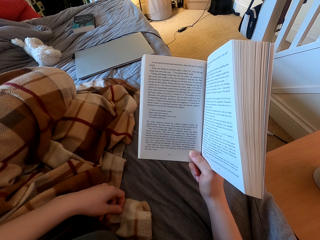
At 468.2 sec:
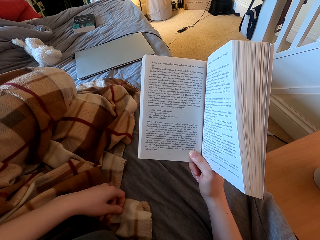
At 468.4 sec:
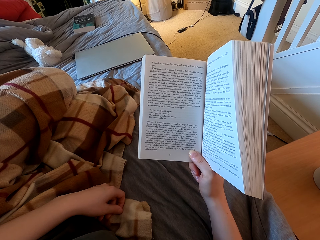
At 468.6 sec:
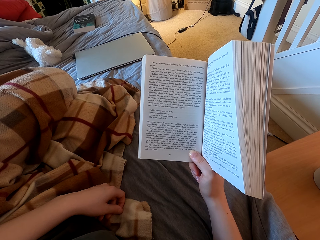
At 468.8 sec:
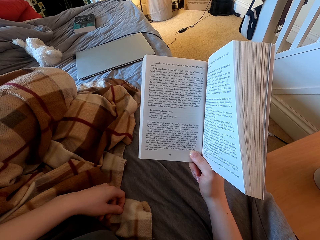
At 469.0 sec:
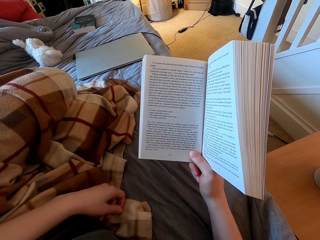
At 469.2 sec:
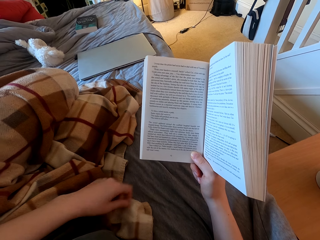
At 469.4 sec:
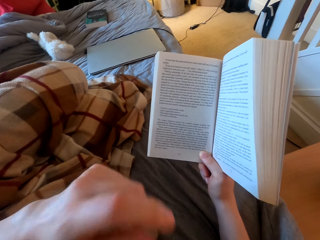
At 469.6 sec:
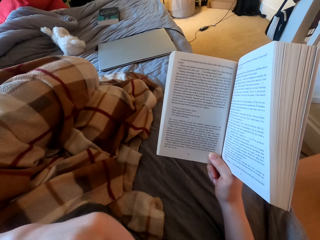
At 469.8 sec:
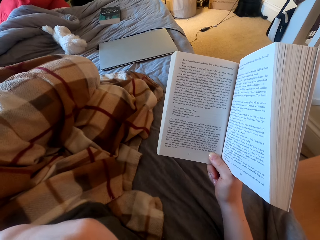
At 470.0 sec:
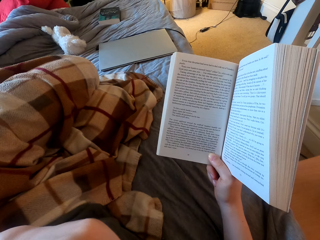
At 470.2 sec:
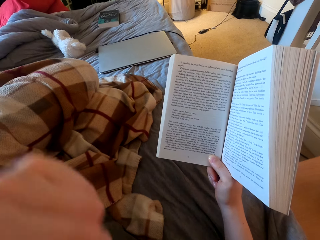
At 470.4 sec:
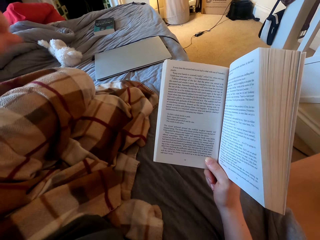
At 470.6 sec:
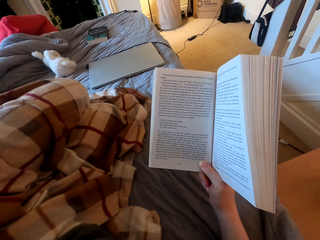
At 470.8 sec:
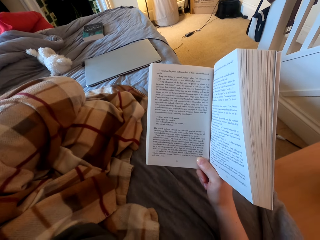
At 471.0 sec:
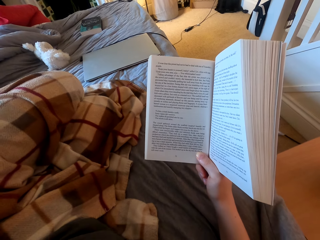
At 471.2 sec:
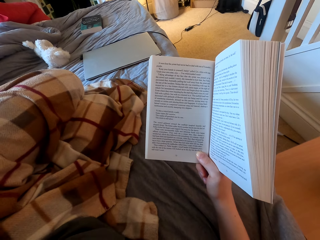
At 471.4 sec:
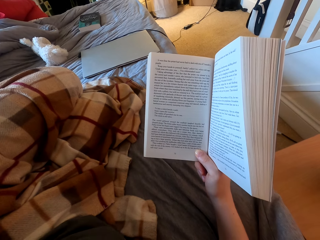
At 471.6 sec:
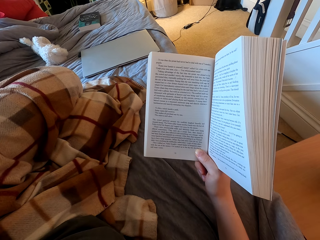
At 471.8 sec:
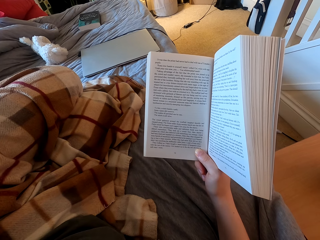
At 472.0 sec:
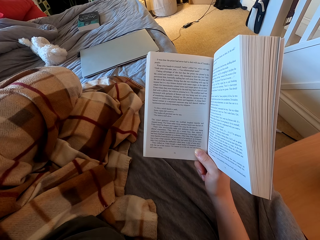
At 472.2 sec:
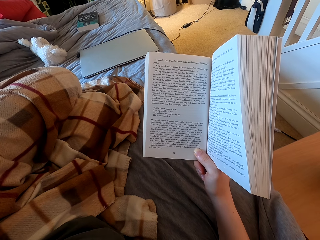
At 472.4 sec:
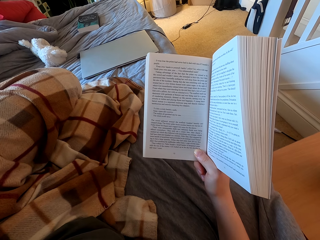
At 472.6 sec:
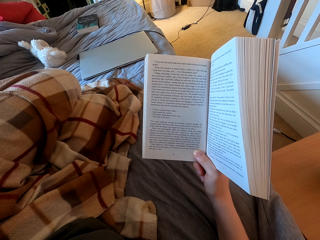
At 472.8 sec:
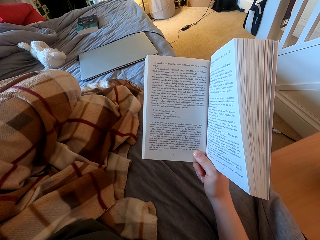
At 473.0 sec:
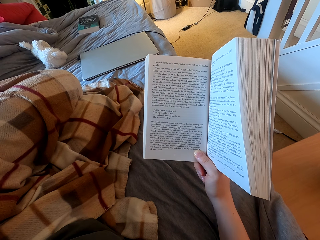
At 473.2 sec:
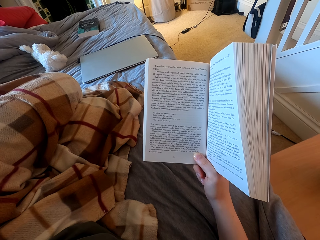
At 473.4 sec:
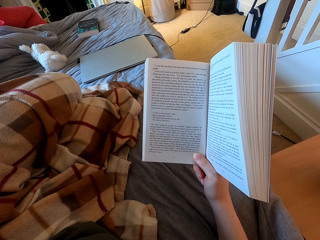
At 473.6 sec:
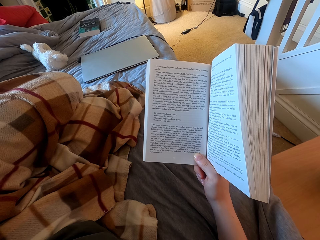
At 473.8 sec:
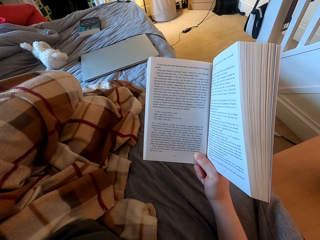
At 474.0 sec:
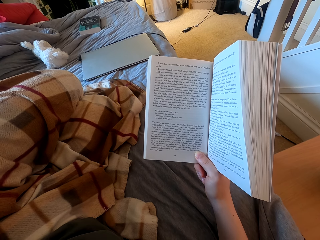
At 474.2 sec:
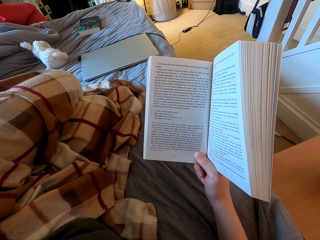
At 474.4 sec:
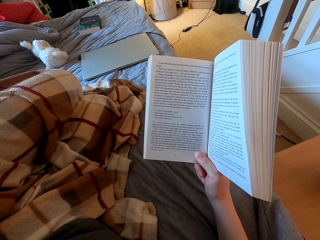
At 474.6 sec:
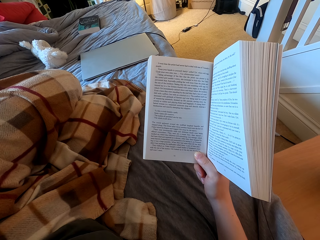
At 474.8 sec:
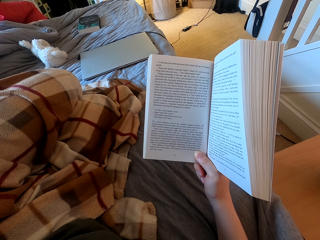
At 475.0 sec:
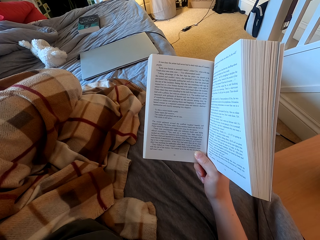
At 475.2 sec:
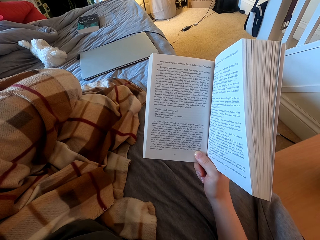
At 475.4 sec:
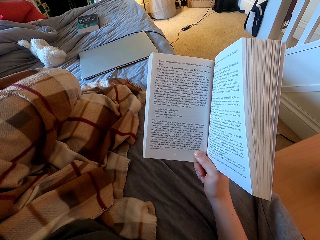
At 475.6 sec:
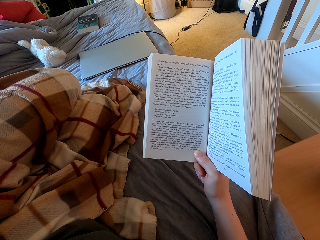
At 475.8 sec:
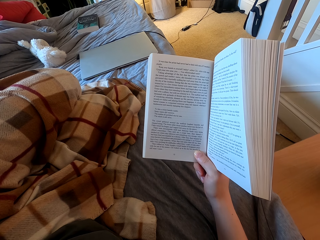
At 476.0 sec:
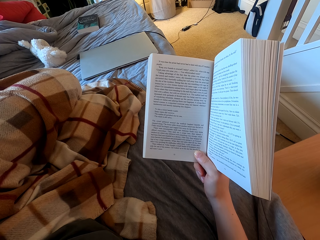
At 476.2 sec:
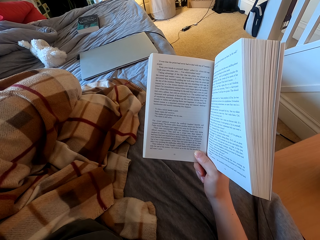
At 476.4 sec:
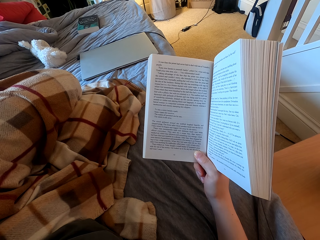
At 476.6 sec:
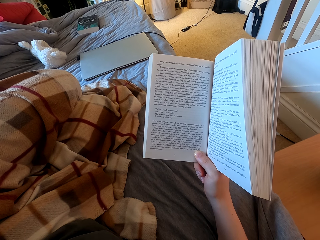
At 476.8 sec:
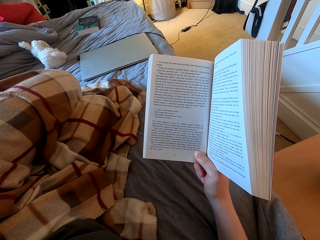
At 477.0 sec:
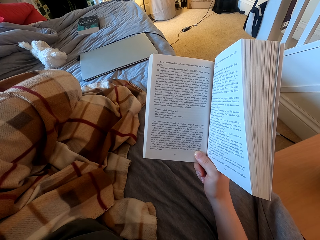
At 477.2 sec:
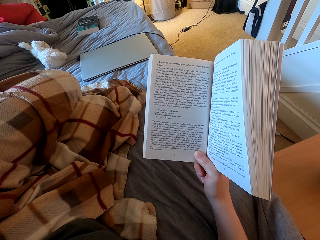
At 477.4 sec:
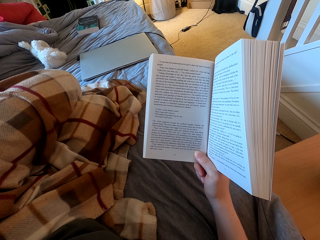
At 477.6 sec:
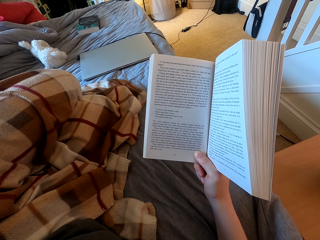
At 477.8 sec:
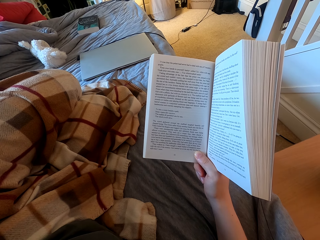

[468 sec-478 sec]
The camera wearer lifts up the hand. They rub the face. They read a book.

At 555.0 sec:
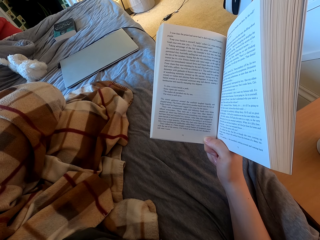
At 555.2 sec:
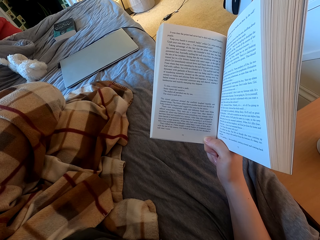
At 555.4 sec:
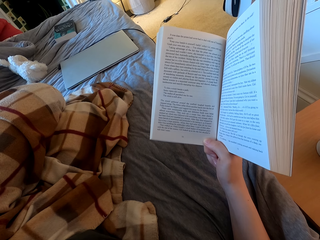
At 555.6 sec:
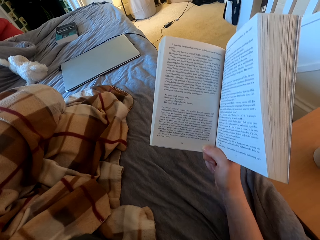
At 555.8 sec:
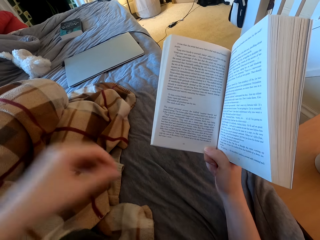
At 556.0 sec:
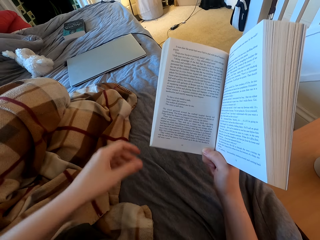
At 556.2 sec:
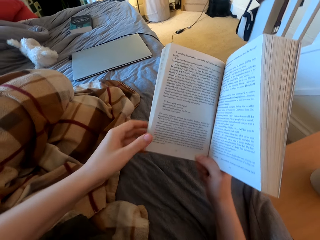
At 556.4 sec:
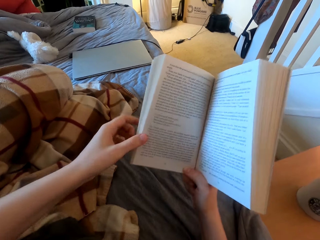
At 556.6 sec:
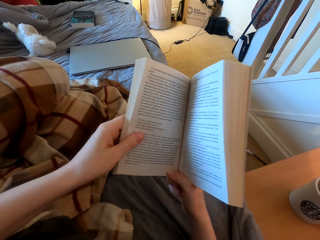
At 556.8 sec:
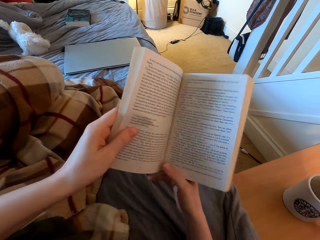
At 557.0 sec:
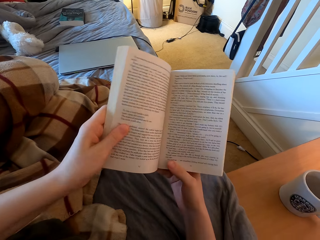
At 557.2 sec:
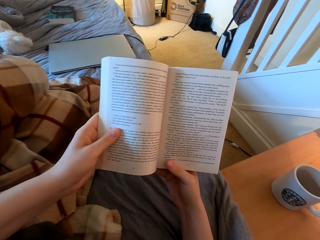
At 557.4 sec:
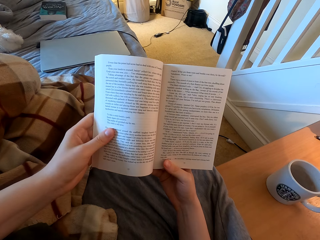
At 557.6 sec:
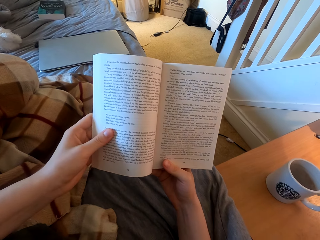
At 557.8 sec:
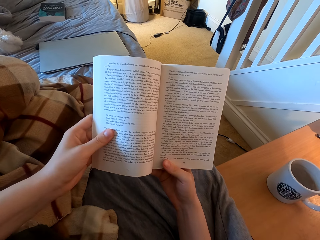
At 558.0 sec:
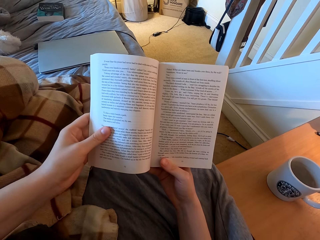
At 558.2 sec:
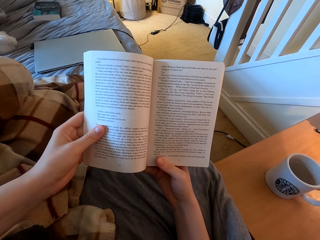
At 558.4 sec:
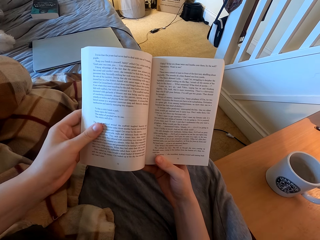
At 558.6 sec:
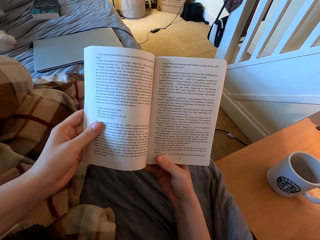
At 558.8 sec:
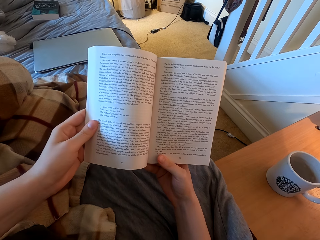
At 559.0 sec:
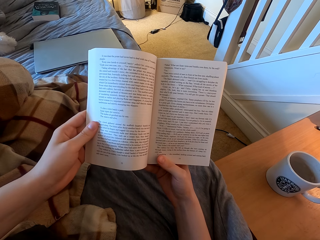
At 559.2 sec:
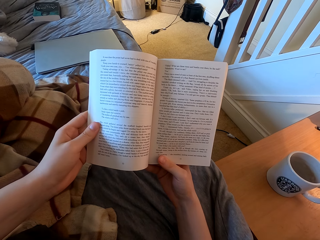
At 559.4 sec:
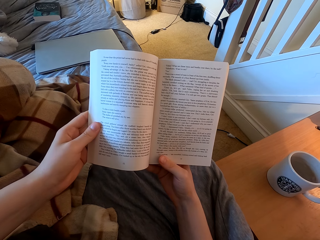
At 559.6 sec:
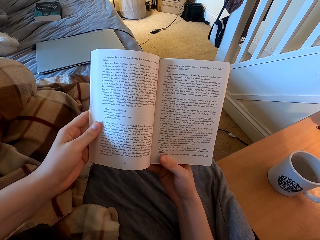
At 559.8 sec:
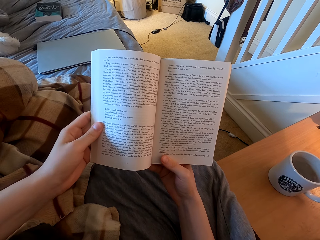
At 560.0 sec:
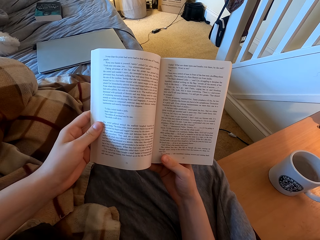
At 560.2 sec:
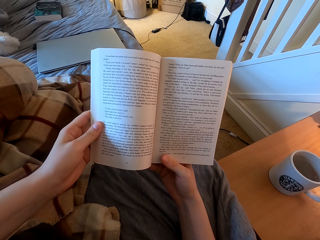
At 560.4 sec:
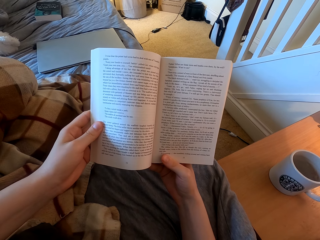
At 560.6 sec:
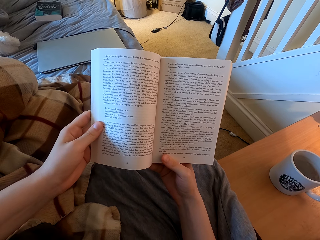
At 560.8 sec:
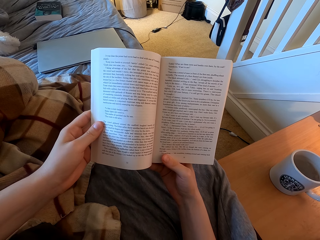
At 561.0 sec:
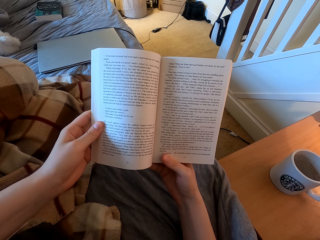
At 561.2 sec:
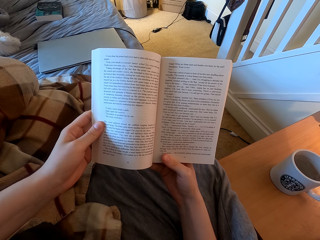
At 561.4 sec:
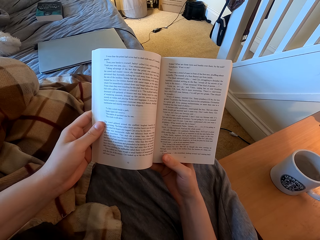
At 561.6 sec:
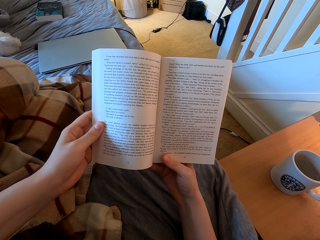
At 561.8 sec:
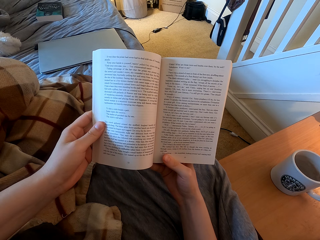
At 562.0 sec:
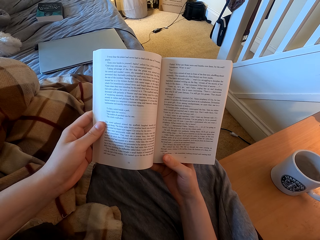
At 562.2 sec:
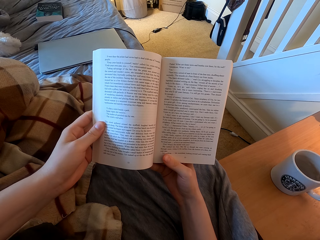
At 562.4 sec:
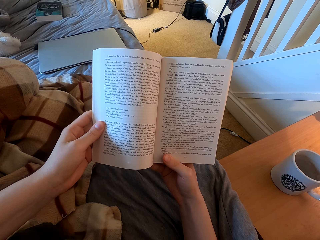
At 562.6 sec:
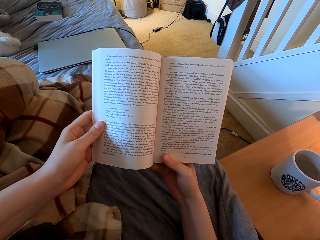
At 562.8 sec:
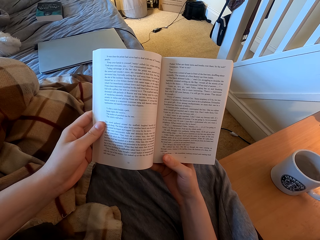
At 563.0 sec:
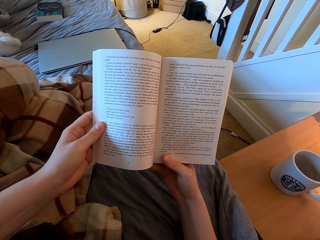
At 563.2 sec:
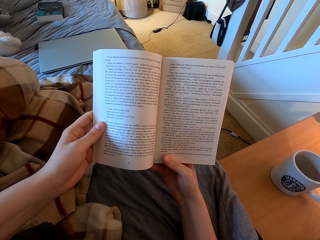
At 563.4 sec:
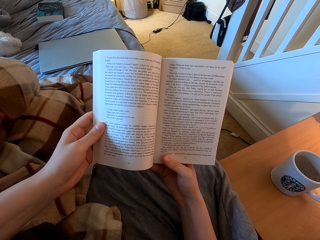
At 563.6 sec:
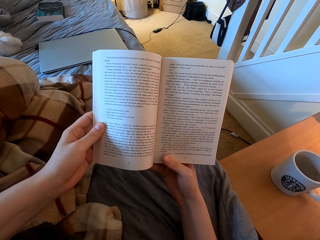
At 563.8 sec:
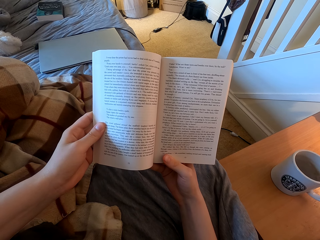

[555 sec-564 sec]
The camera wearer touches the book. They hold the book with both hands. They read the book.

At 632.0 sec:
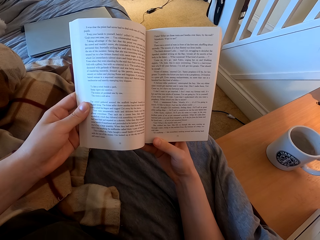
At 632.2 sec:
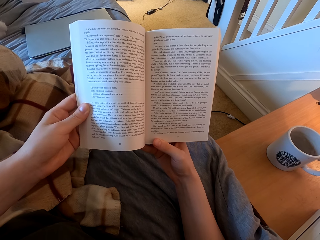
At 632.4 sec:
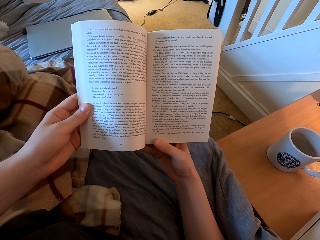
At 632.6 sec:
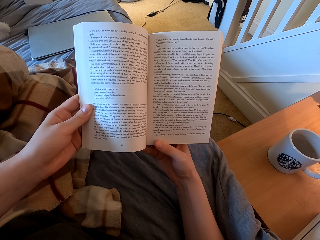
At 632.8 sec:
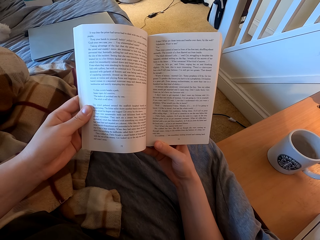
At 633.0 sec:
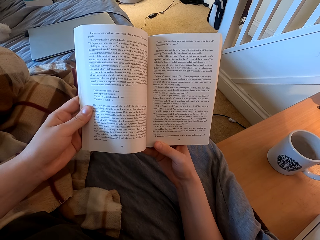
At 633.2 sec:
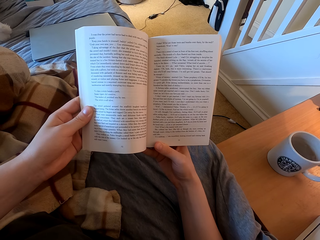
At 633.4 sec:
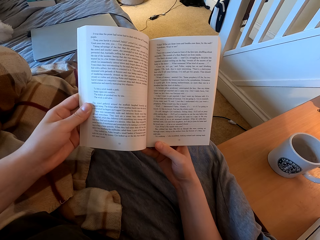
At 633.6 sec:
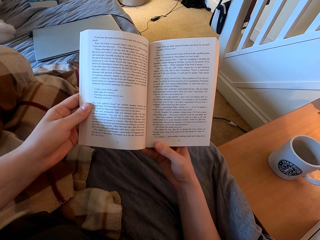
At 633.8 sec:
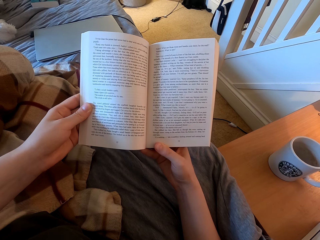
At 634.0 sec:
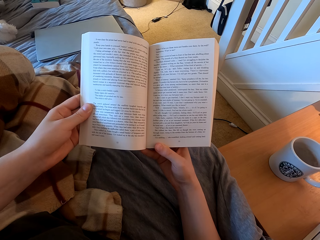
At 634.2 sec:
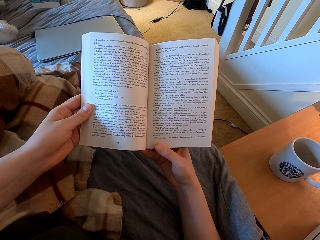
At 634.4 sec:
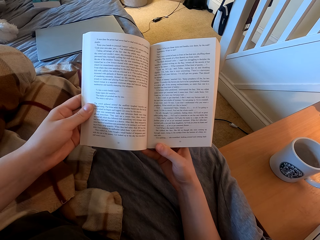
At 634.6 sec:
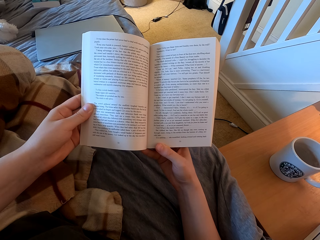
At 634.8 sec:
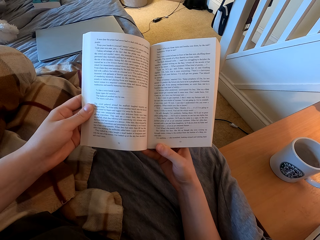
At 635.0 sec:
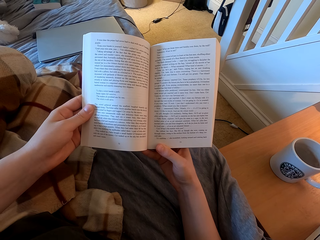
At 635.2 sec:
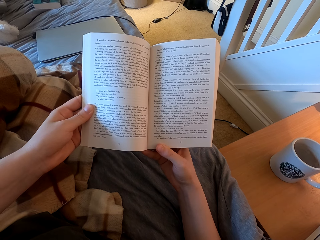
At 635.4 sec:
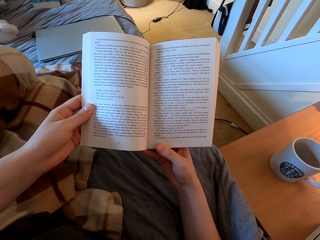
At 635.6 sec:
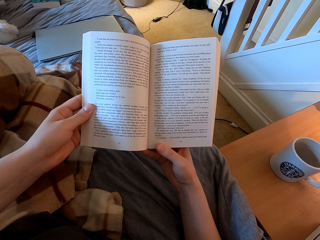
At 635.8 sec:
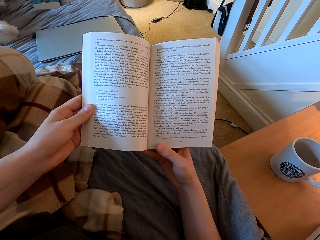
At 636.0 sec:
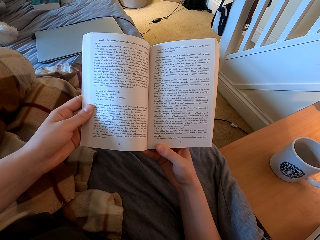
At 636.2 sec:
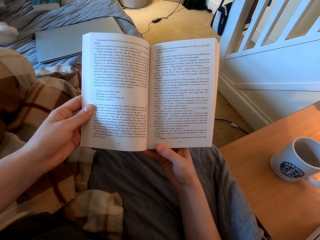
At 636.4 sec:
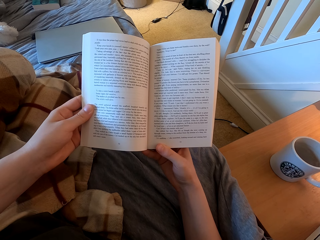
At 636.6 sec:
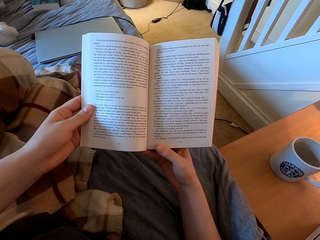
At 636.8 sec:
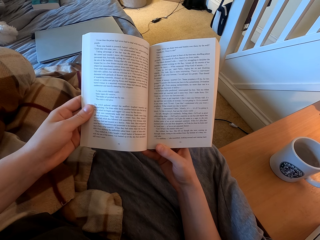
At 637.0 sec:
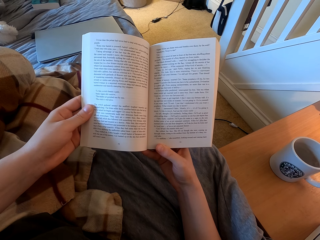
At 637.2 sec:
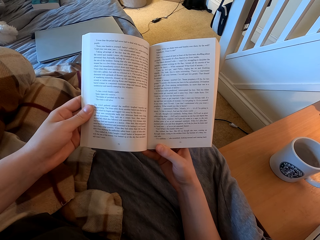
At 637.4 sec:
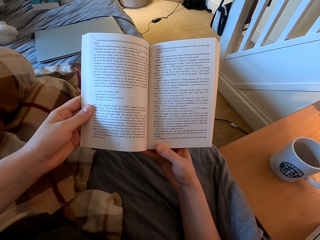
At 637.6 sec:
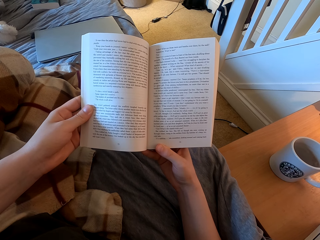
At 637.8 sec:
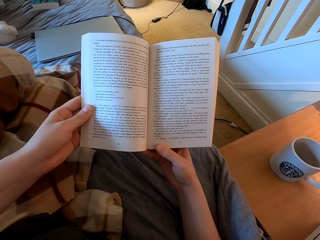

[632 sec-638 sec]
The camera wearer lifts up the book. They read the book.
